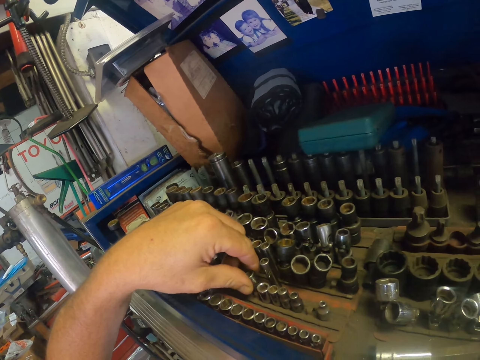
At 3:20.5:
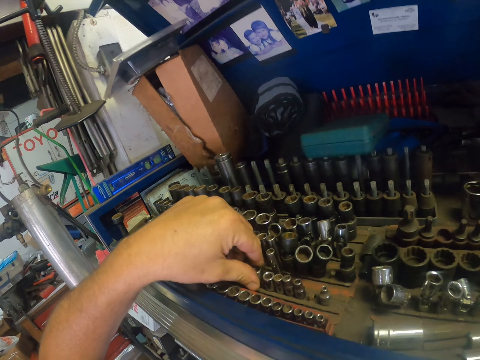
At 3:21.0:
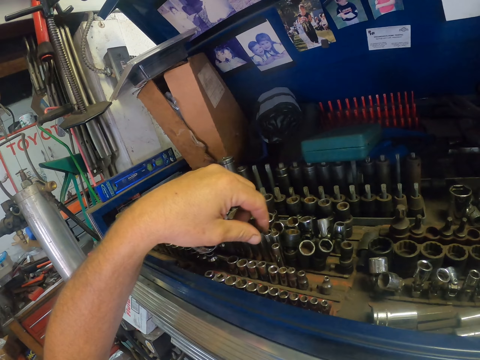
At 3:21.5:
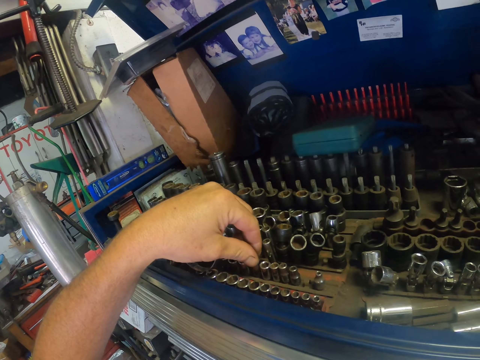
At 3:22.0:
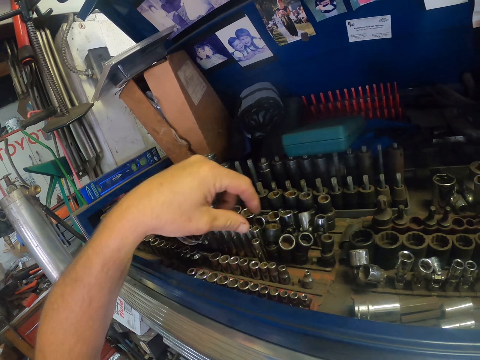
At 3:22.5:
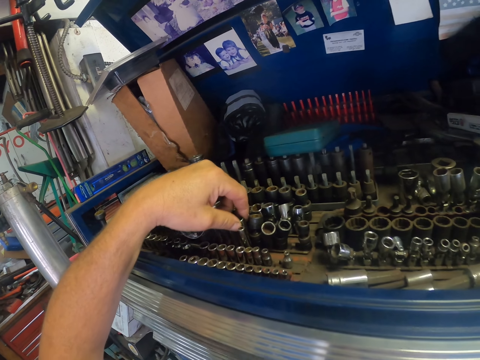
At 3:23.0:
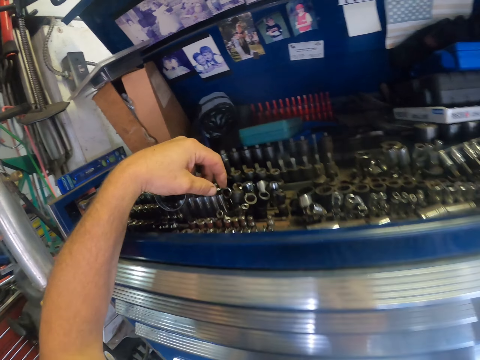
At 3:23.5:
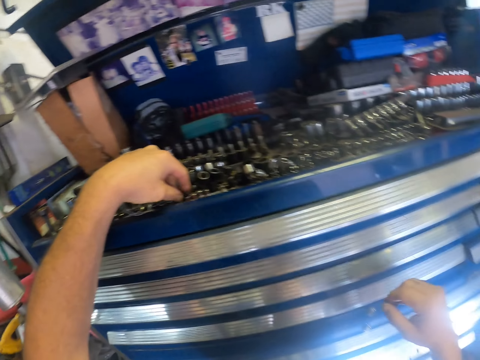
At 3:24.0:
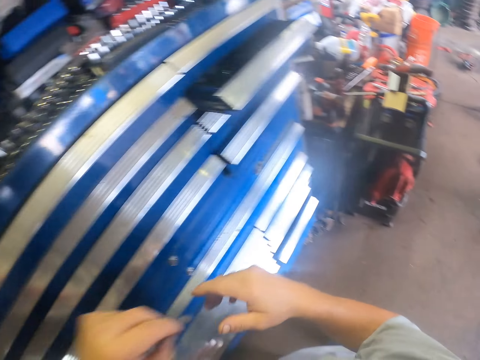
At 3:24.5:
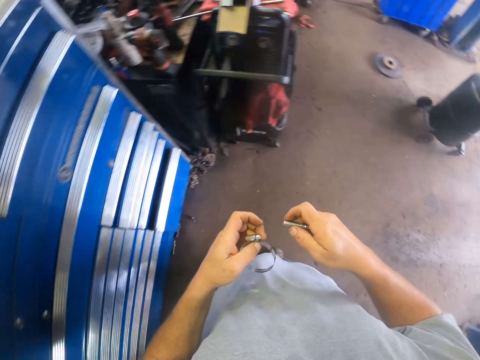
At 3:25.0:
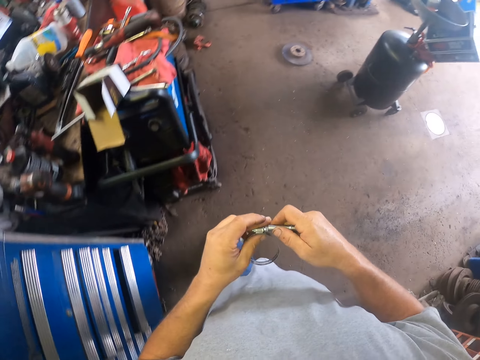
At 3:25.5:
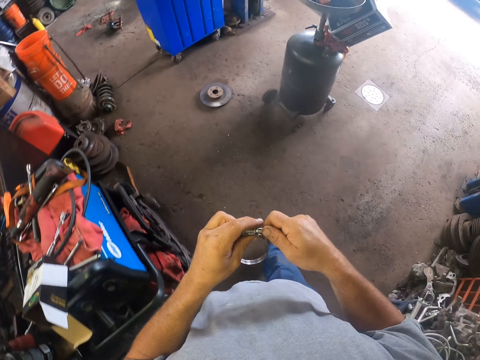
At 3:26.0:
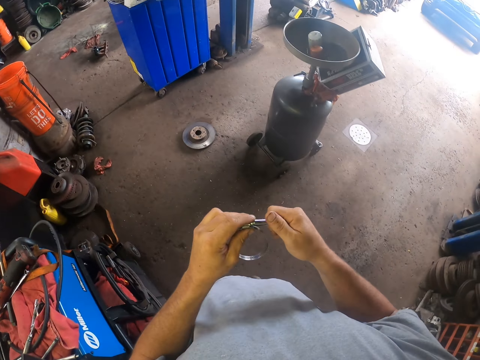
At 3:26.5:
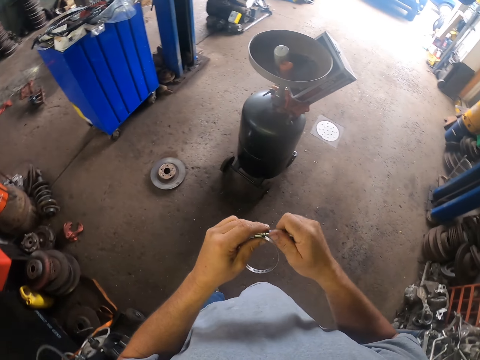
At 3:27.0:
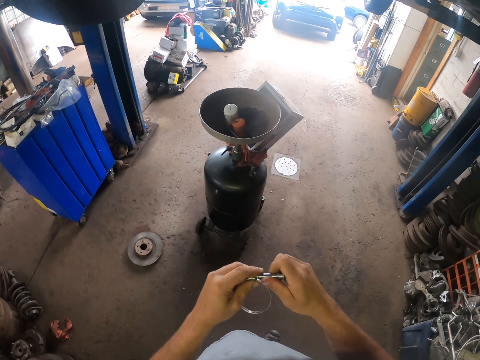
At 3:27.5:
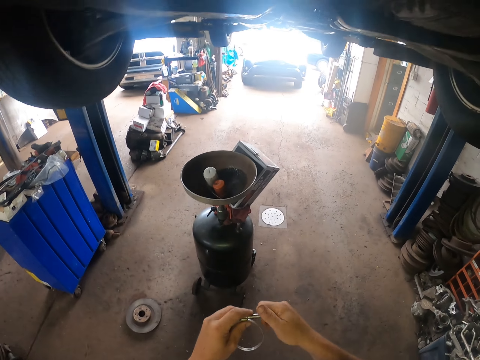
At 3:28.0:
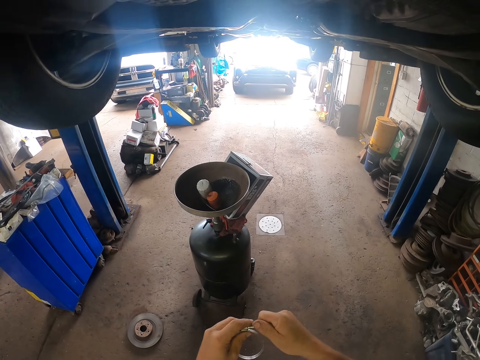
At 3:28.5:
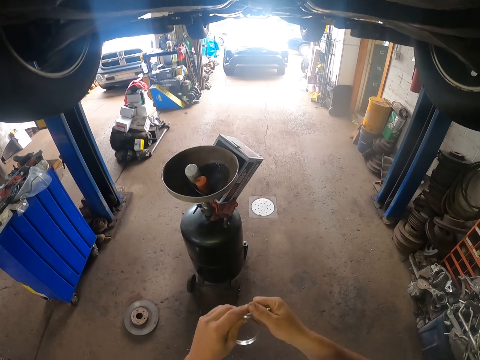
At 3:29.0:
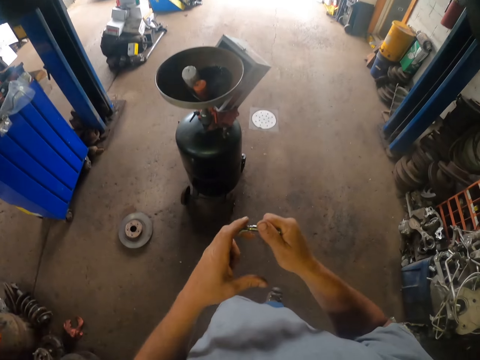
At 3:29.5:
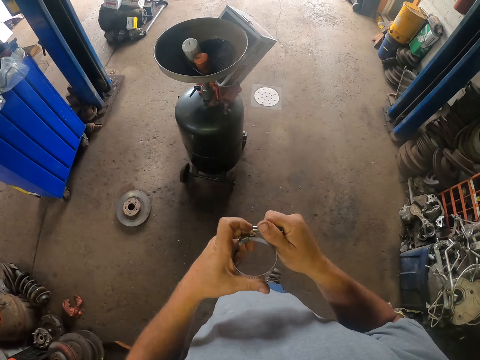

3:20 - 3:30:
The camera wearer puts the bolt on the table. They put the nut in the toolbox. They pick a nut. They walk around the garage. They attach the screw gauge. They tighten something.

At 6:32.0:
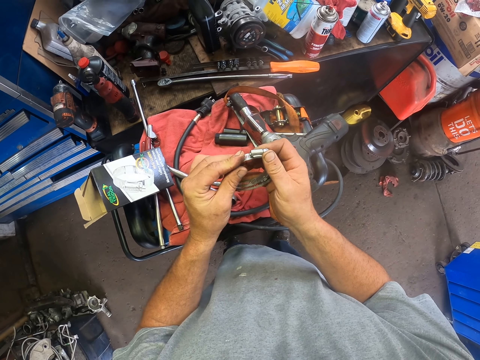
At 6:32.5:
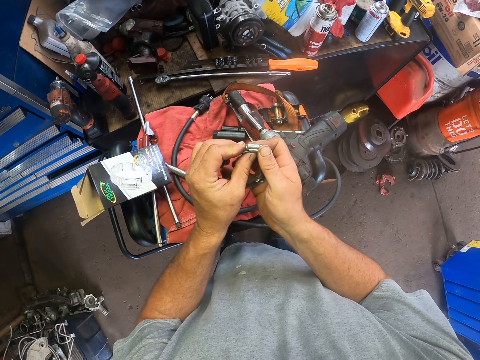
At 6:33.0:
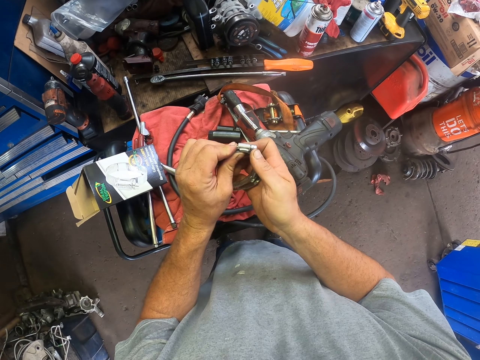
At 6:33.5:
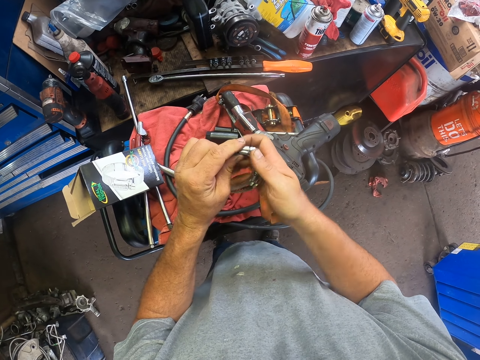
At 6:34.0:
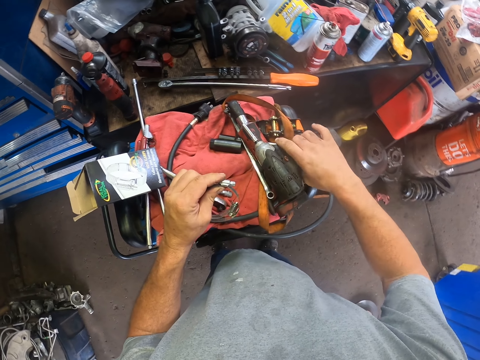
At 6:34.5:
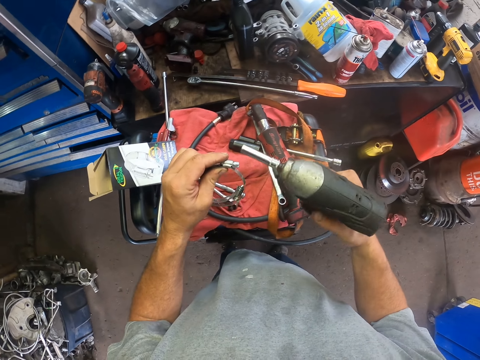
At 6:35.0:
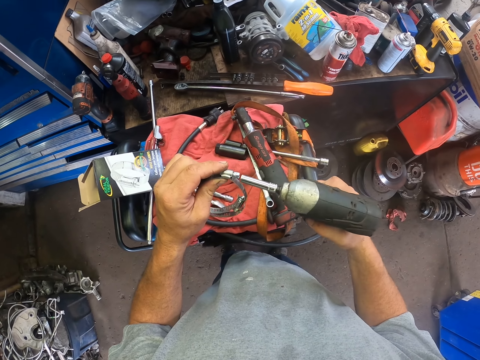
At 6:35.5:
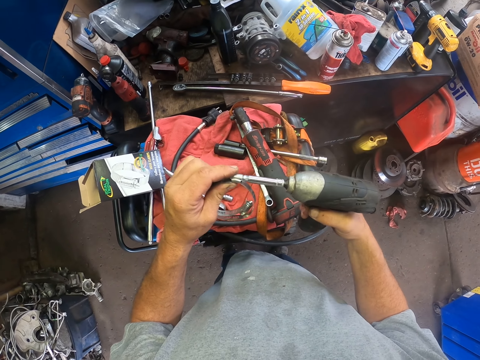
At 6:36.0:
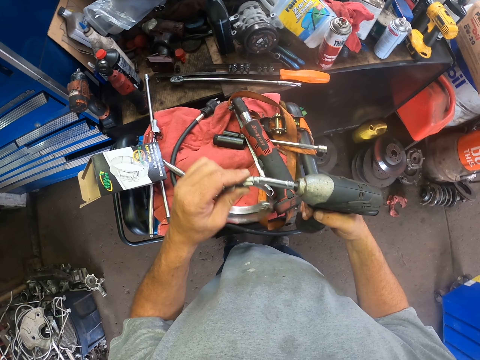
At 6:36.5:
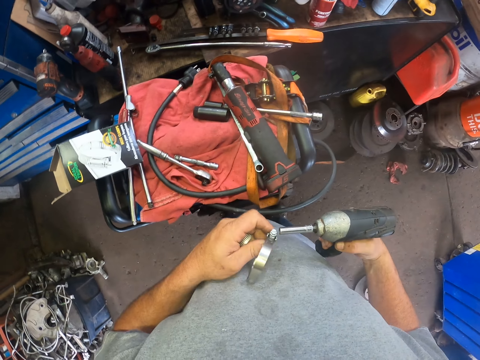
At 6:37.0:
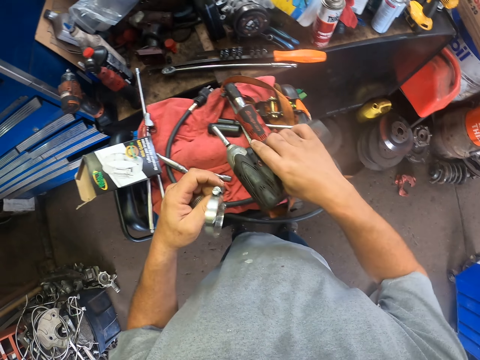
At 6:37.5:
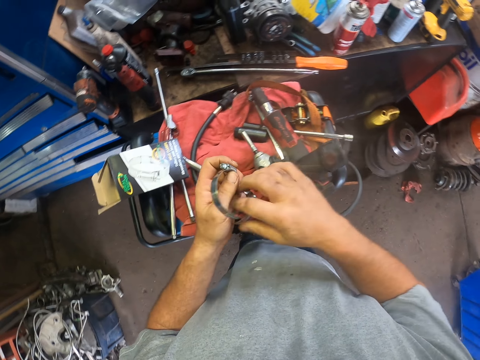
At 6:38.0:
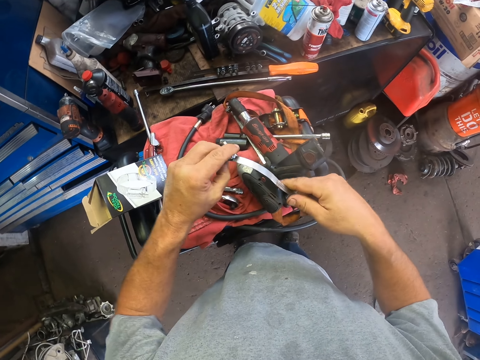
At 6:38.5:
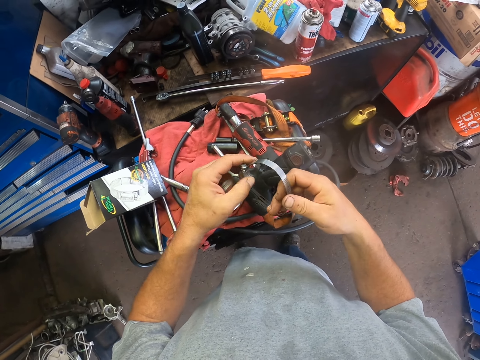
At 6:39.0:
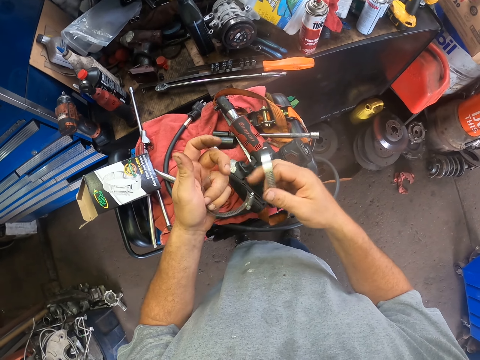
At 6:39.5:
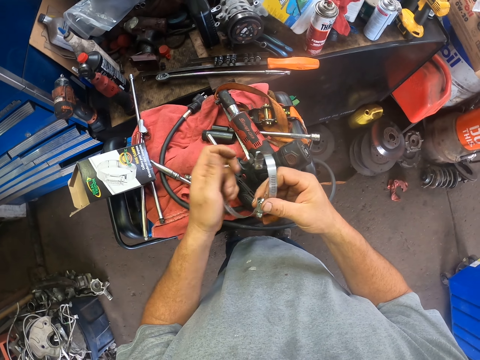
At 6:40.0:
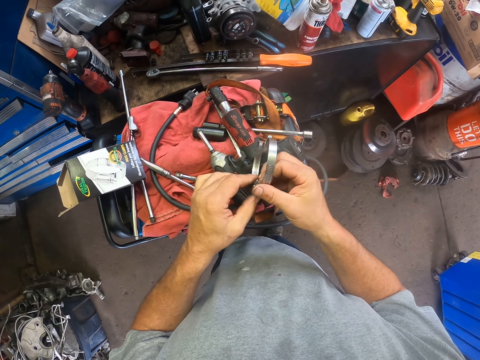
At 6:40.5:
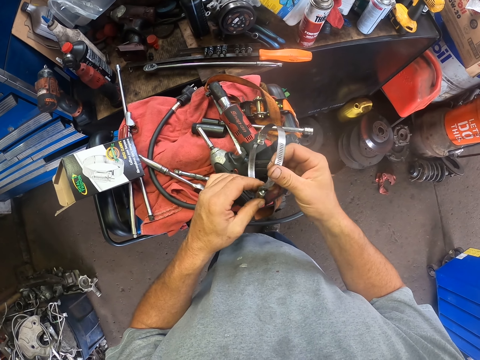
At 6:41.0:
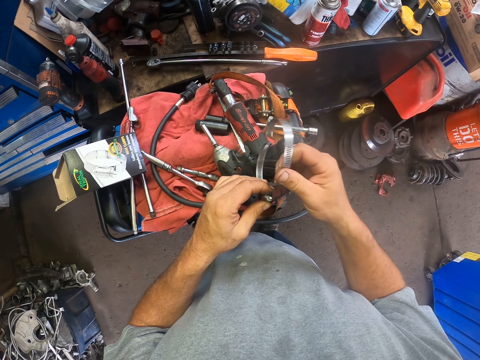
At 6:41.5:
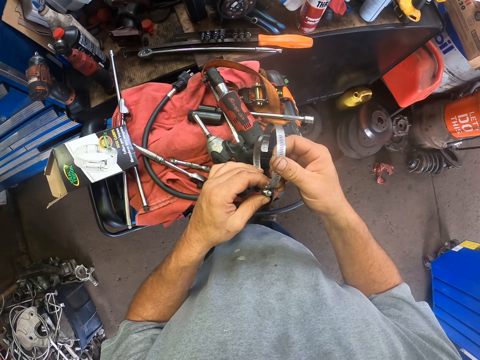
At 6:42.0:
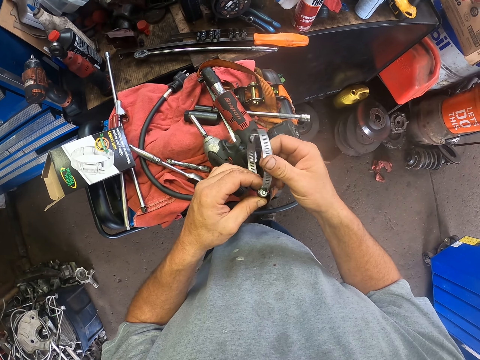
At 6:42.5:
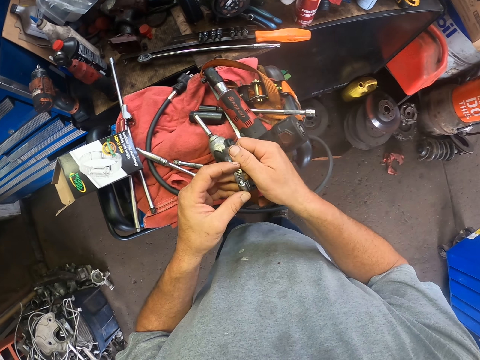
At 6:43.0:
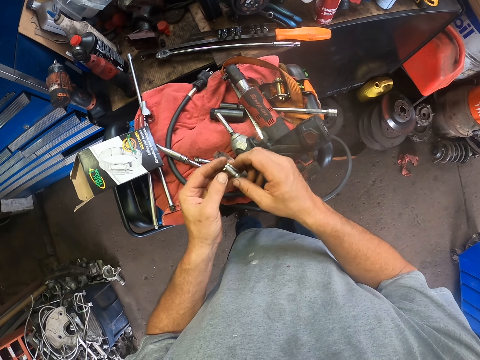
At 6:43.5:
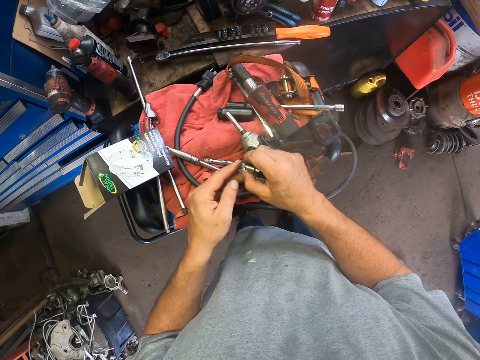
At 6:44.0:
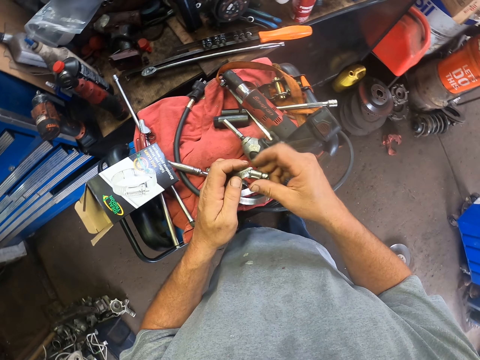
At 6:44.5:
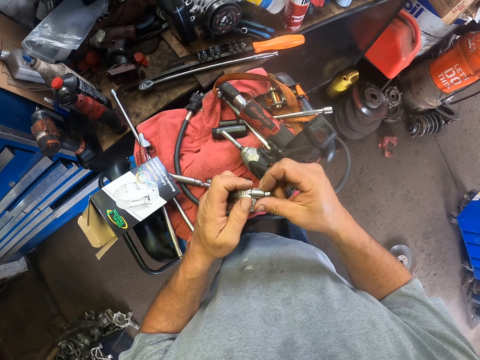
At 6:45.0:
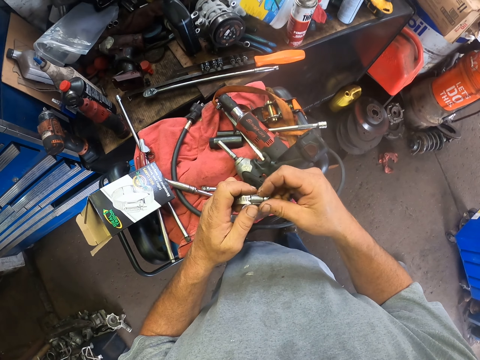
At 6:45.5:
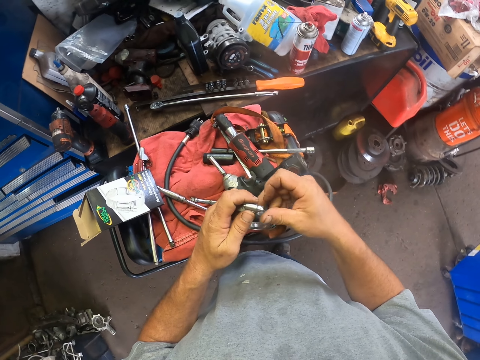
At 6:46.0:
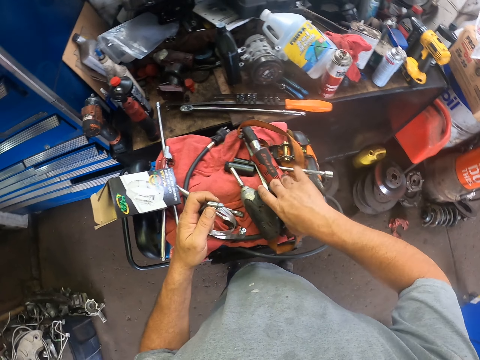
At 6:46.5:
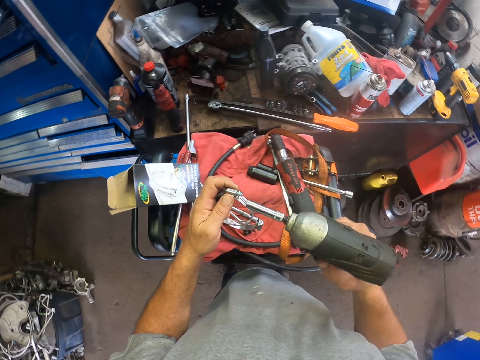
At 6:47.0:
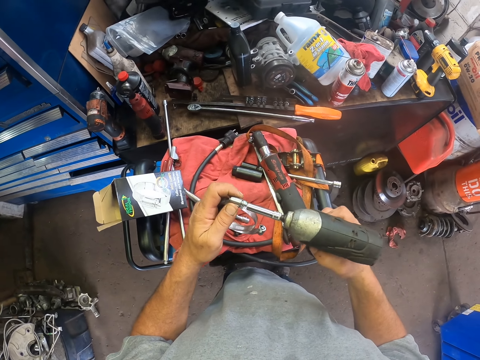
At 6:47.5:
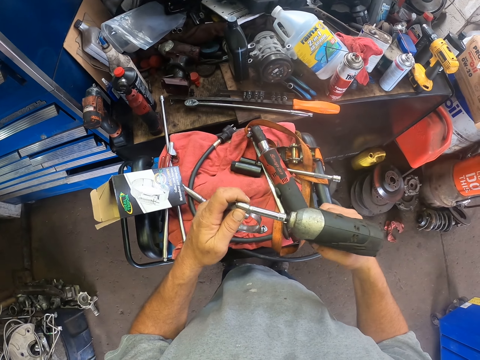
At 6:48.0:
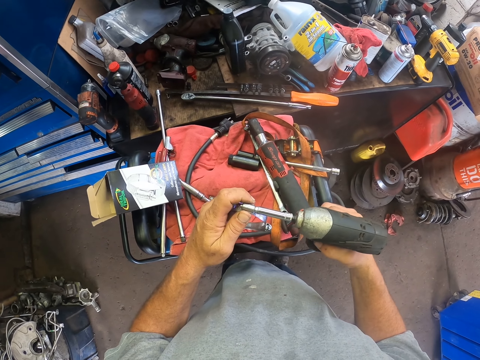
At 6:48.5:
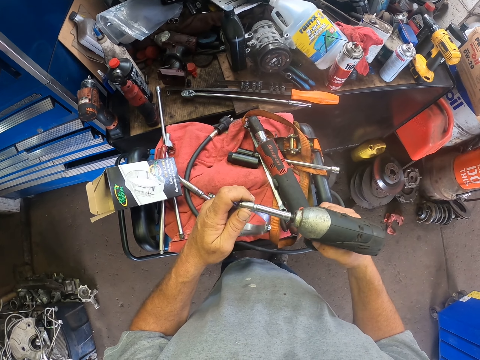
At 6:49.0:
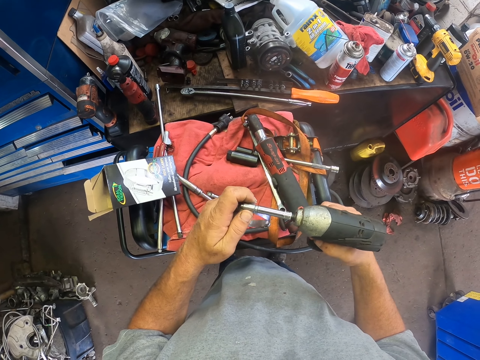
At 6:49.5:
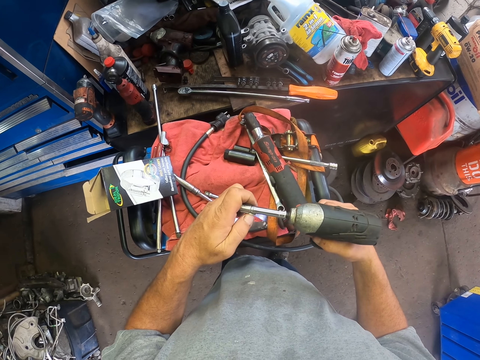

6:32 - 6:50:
The camera wearer picks up the power drill with his right hand. He fixes the power drill on the hose clamp. He tightens the clamps together. He puts down the power drill. He stretches the hose clamps. He looks at the hose clamps. He fixes the hose clamp with his hands. He fixes the hose clamps together. He picks up the power drill with his right hand. He fixes the power drill to the hose clamp. He tightens the hose clamps.
